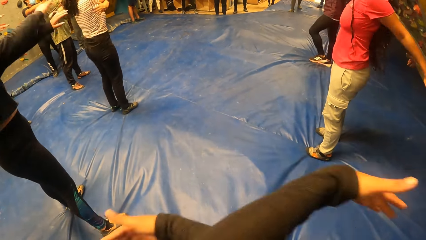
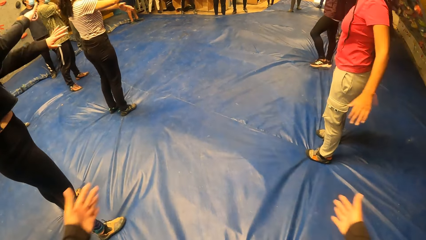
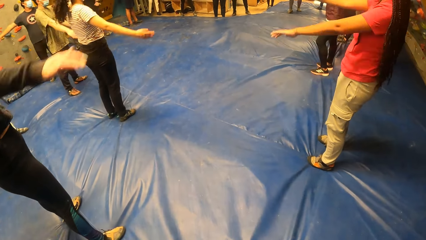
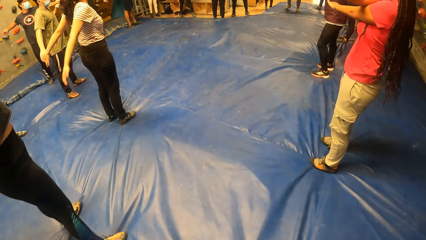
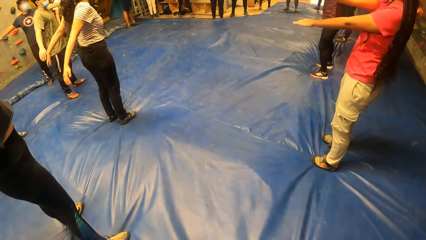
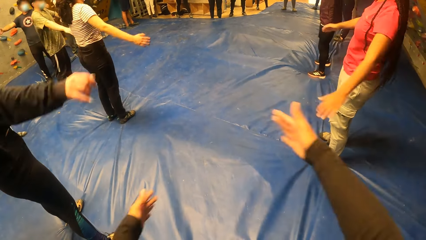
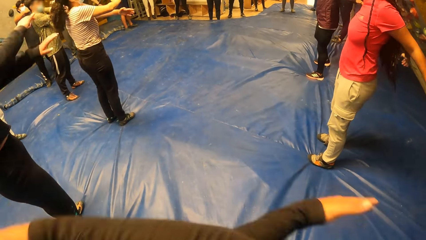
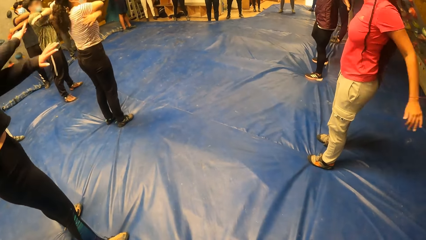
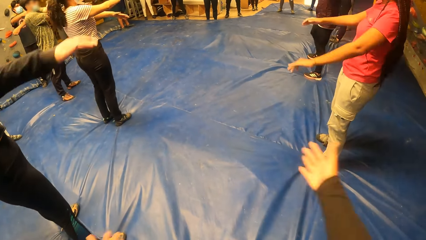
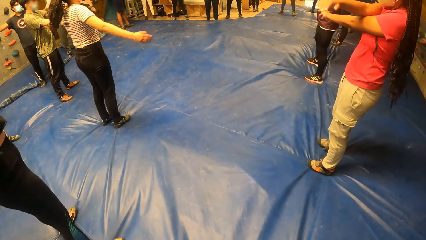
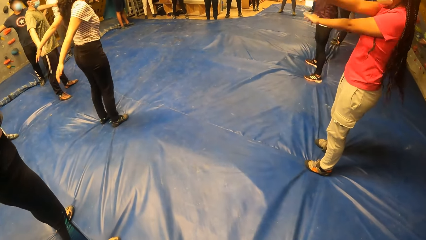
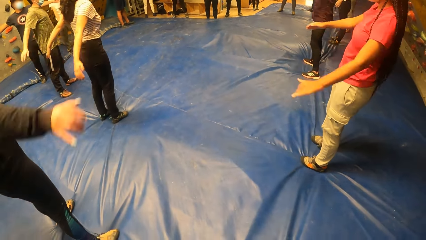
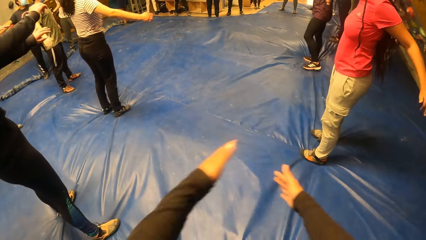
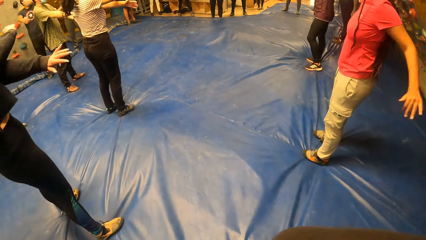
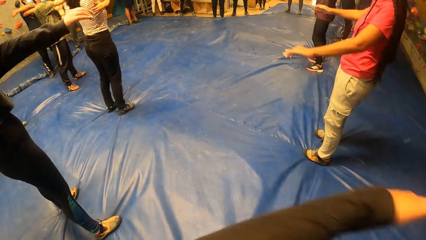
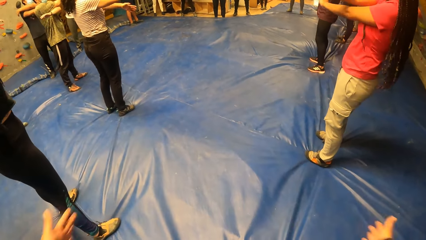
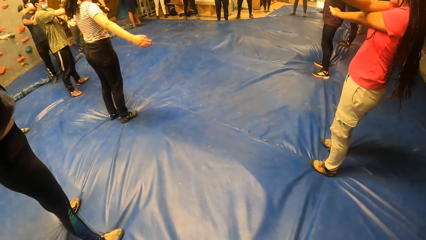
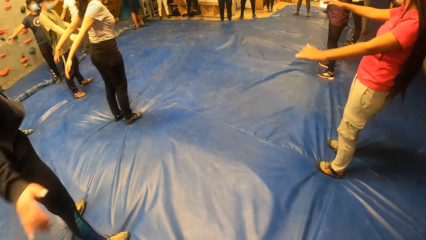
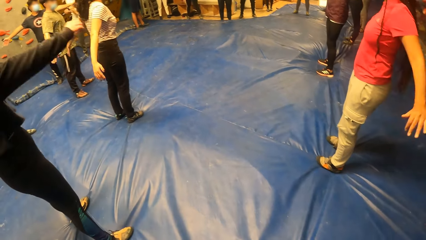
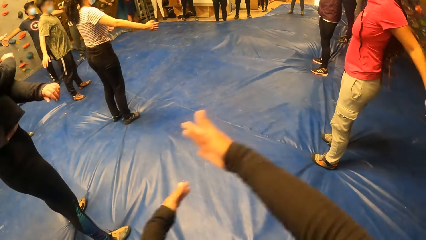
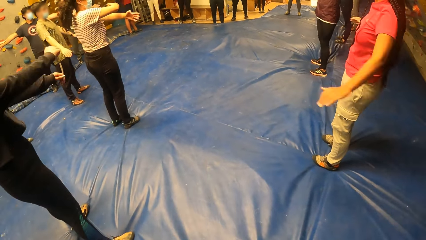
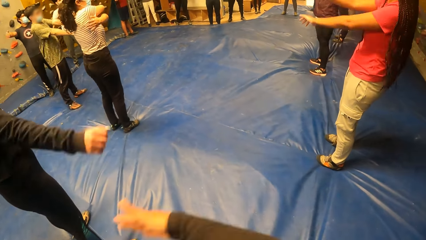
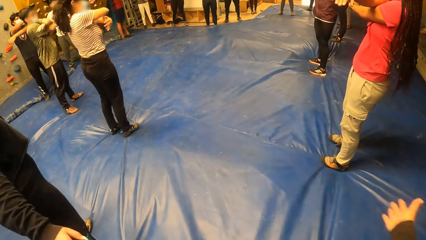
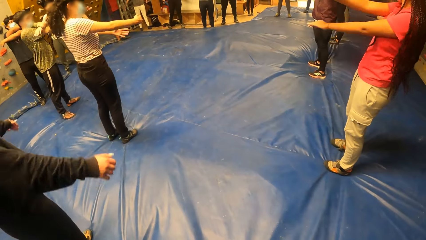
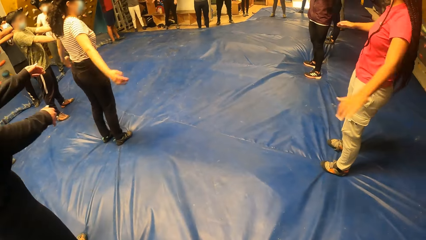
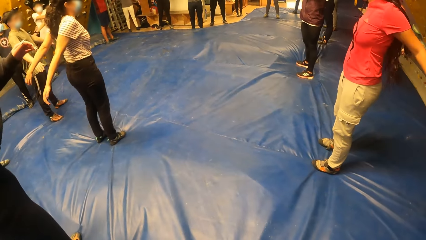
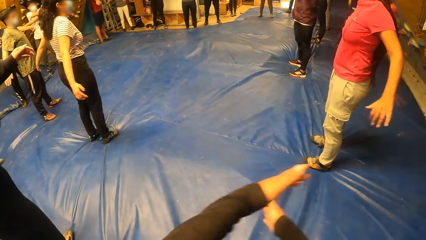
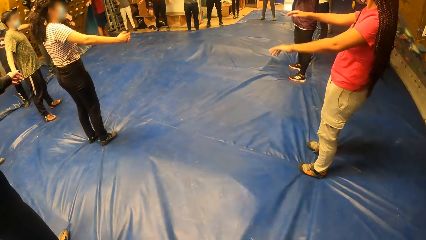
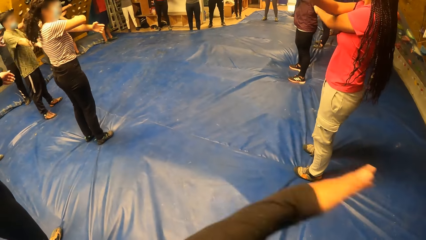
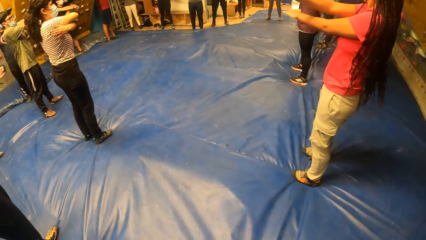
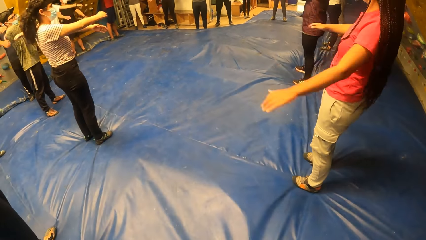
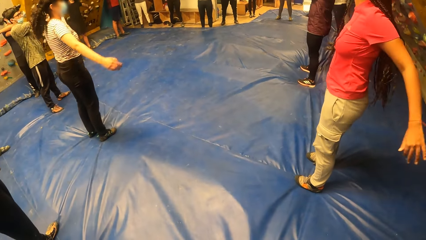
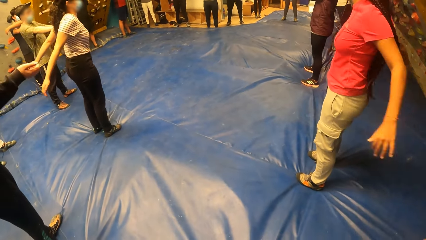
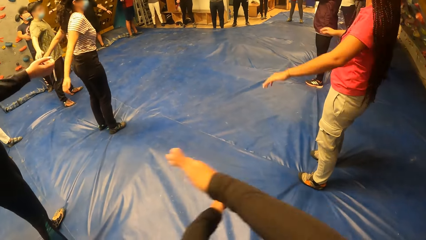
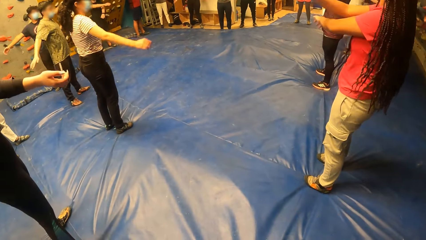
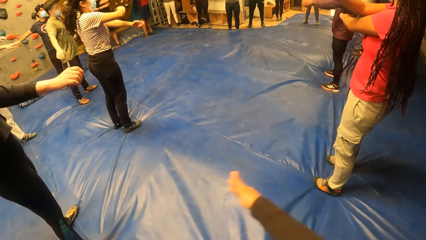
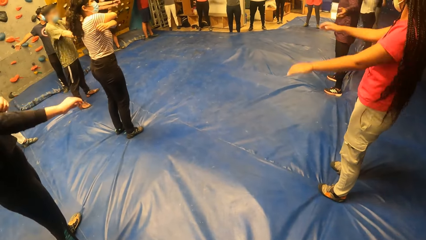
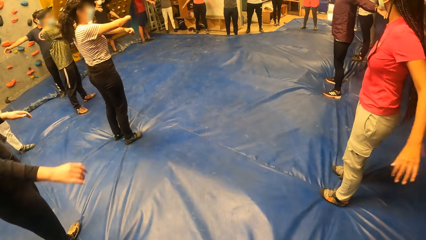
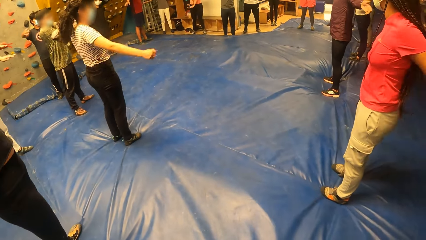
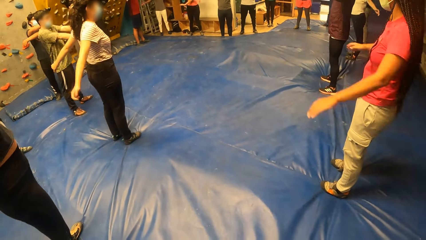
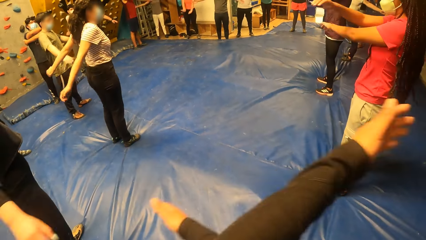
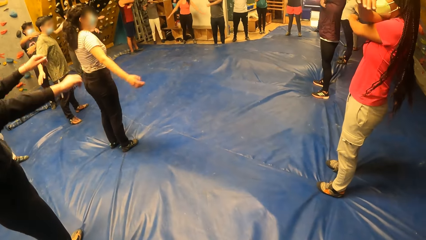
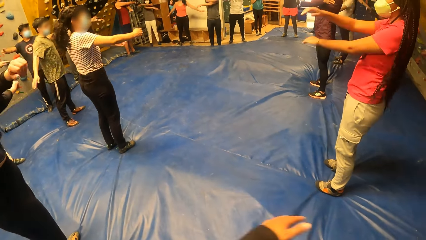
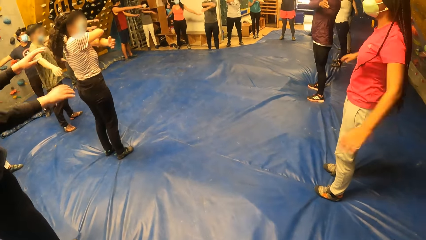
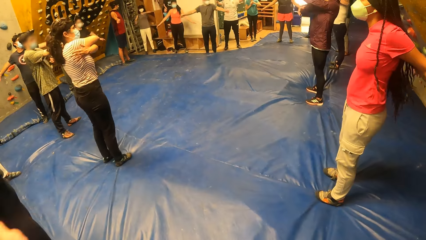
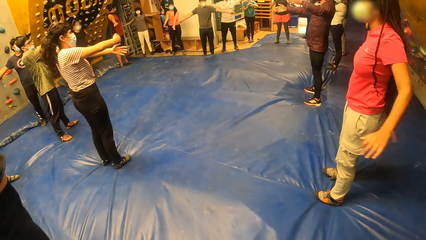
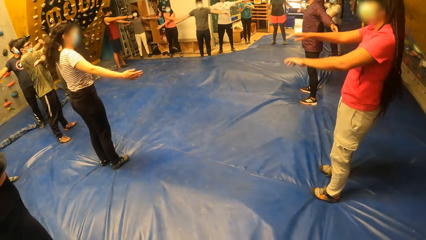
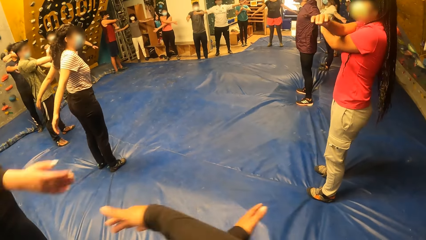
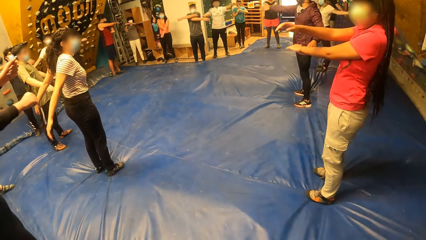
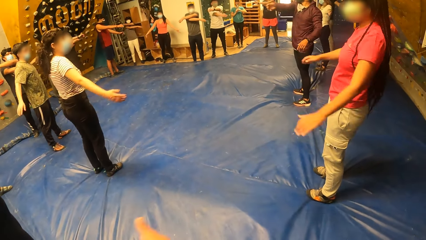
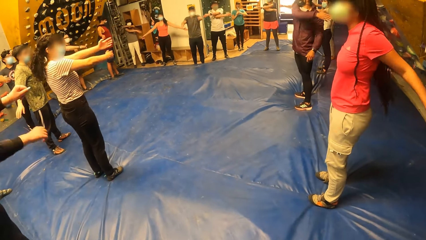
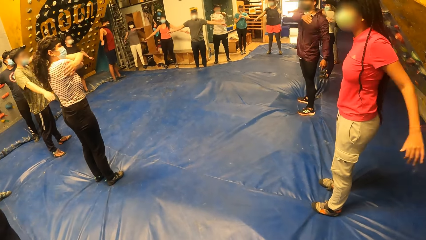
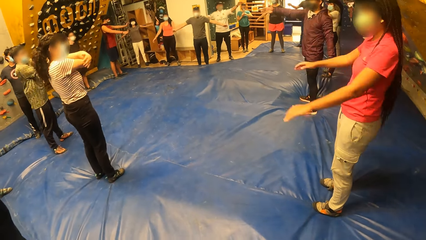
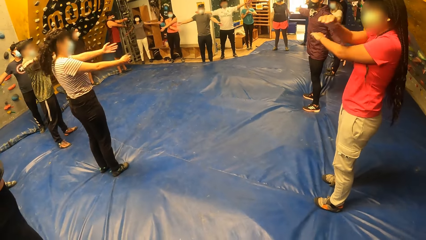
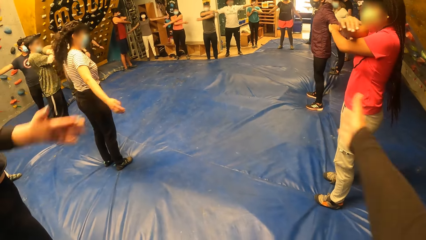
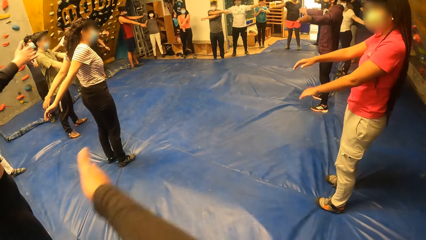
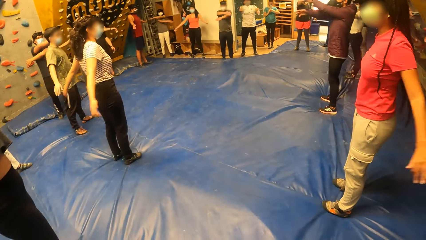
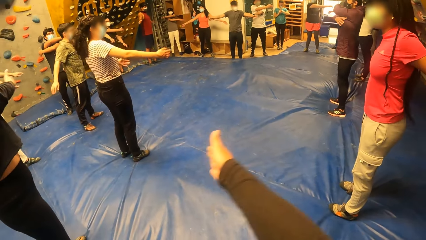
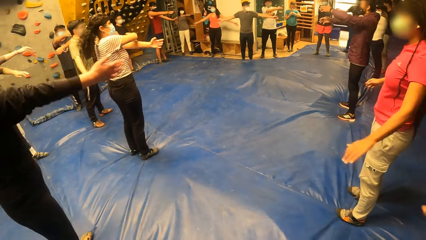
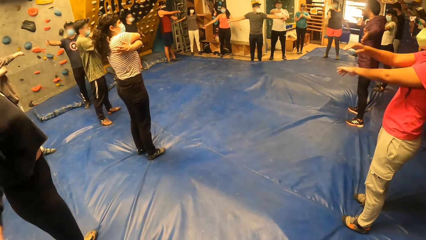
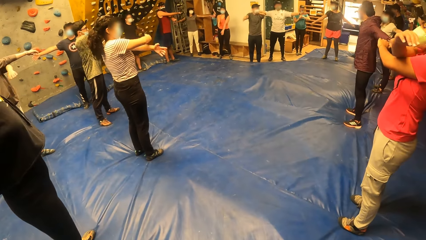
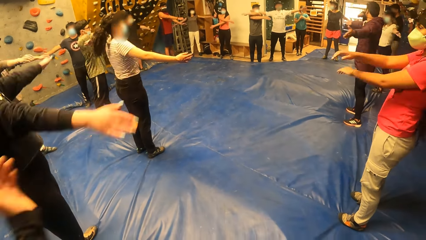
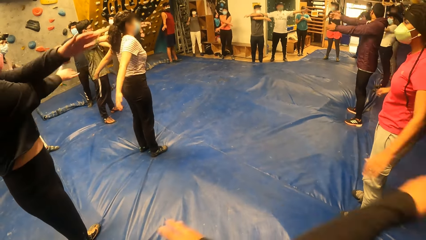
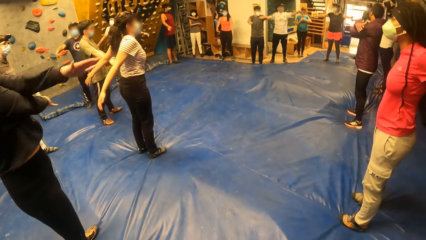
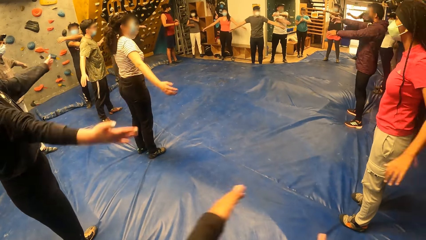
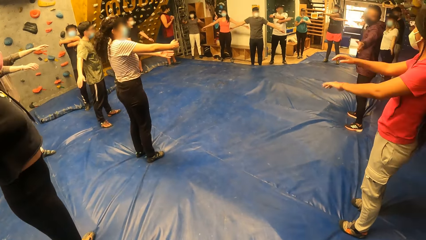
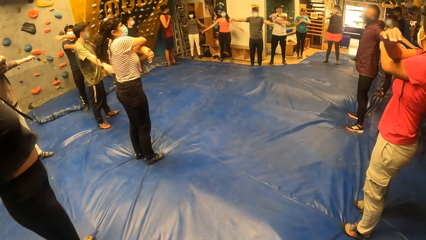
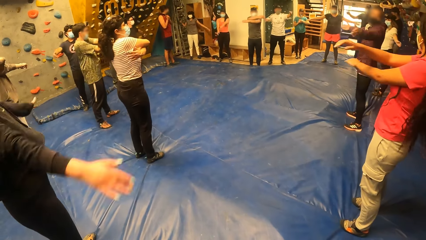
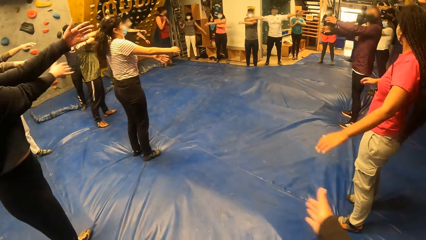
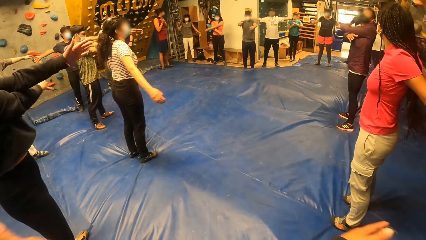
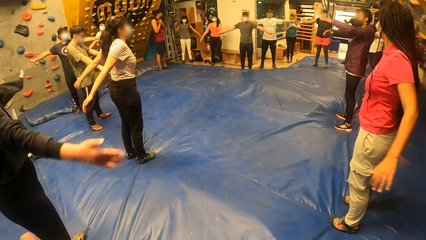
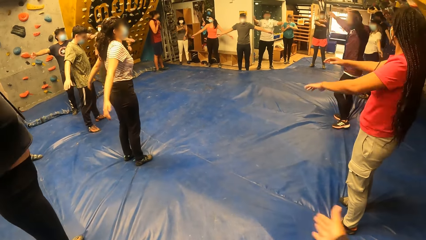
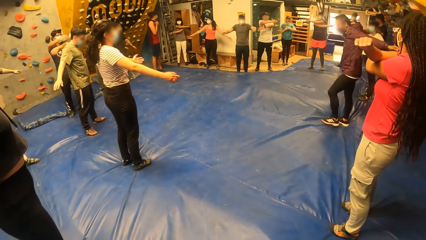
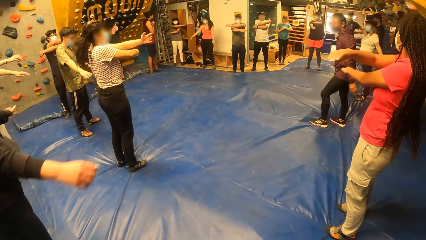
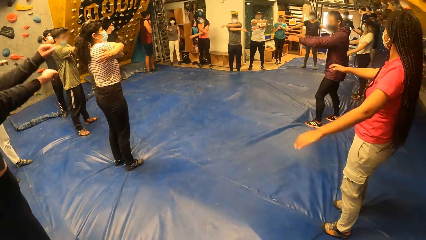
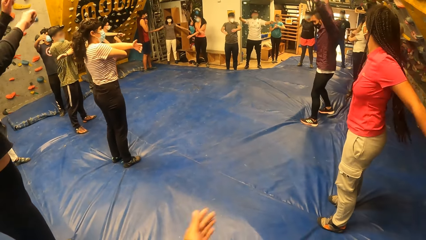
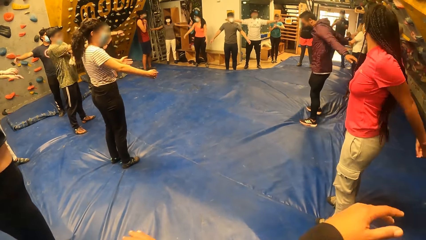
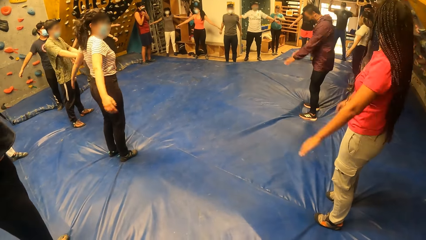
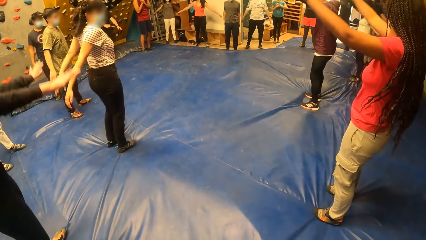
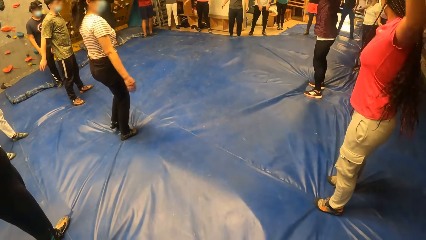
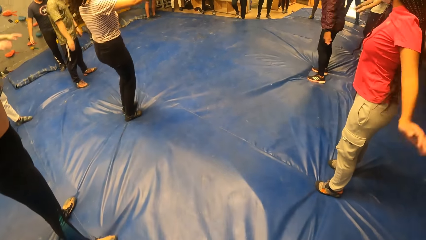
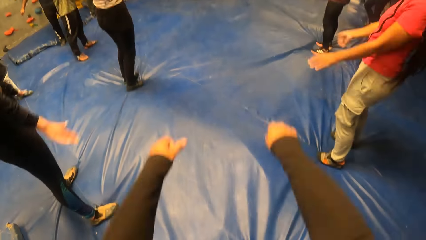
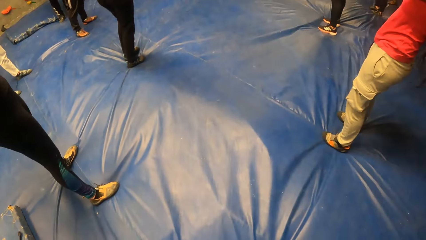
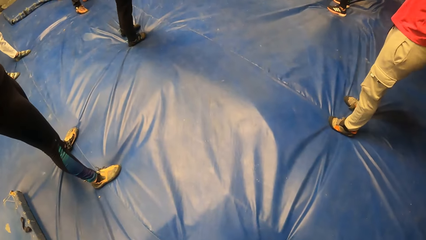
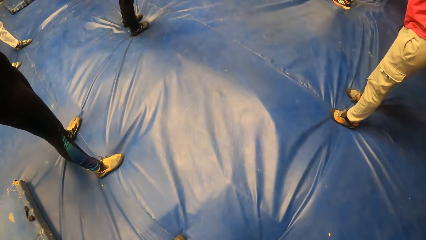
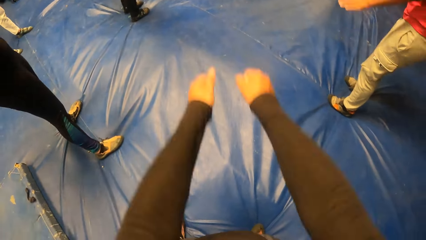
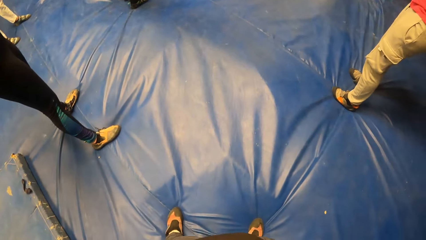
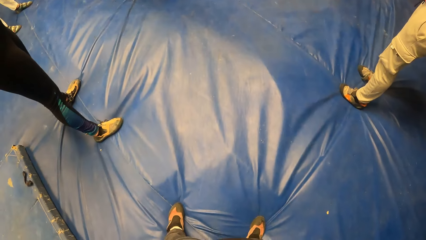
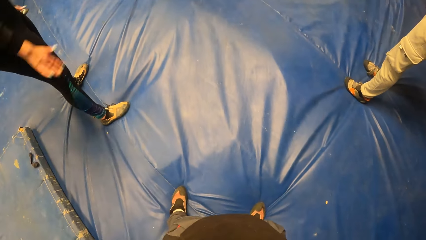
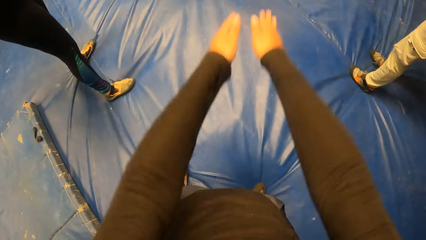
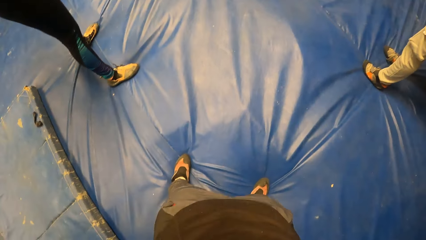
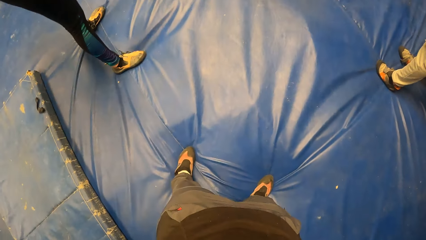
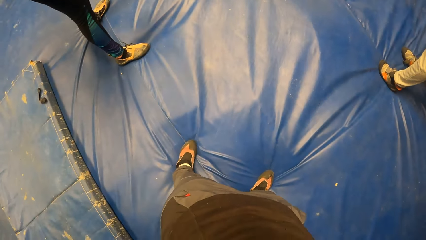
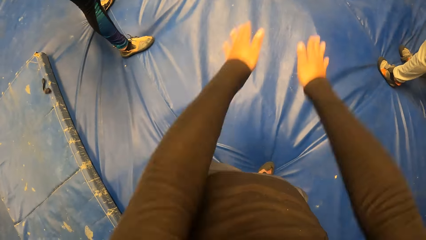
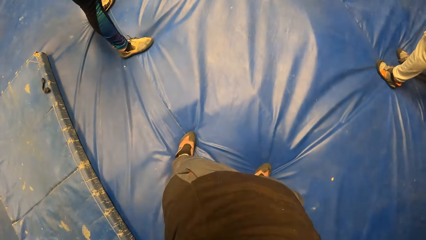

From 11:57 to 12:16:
The instructor moves his hands in a circular swirl. The camera wearer moves her hands in a circular swirl.
